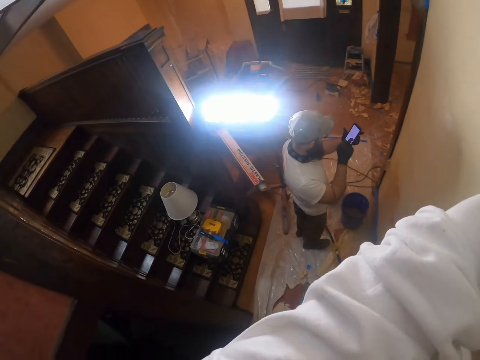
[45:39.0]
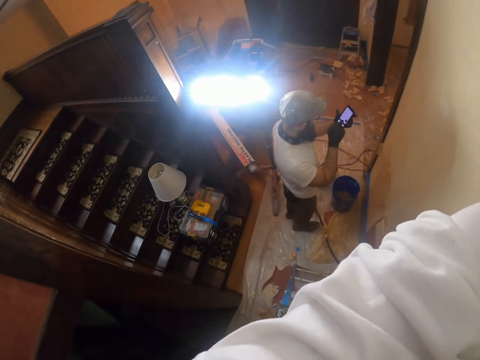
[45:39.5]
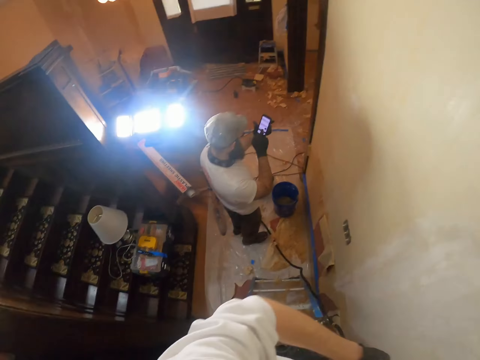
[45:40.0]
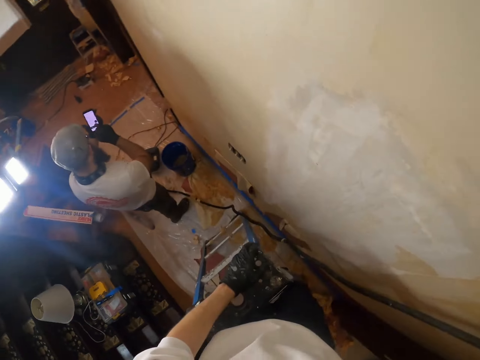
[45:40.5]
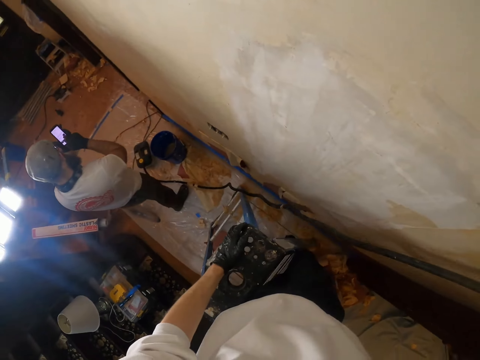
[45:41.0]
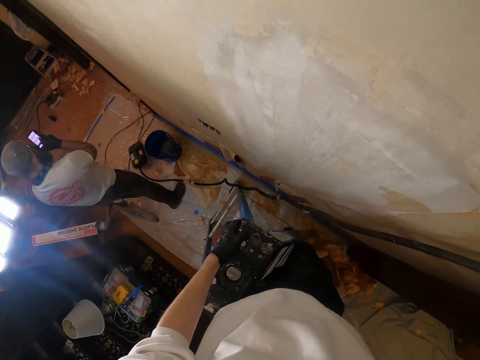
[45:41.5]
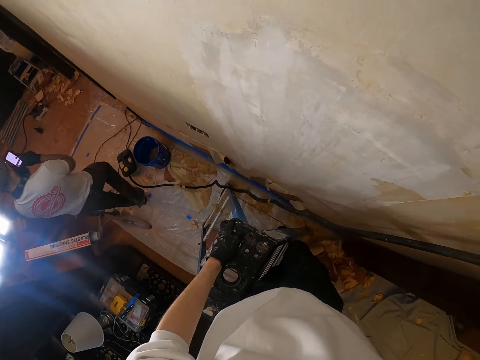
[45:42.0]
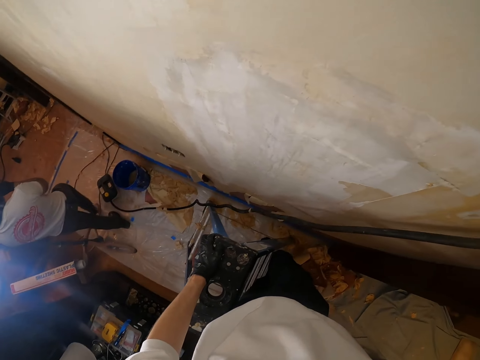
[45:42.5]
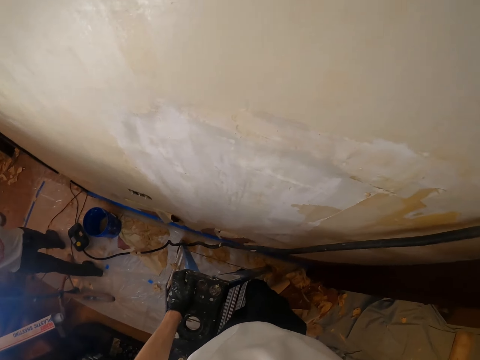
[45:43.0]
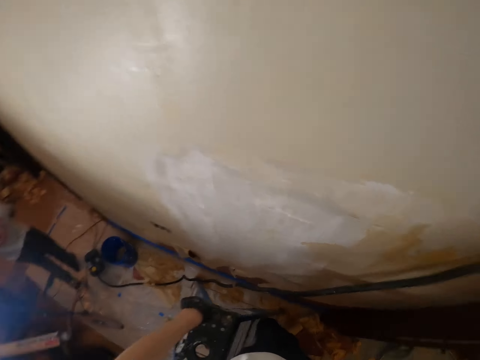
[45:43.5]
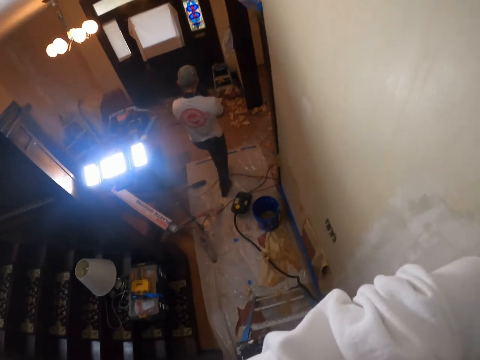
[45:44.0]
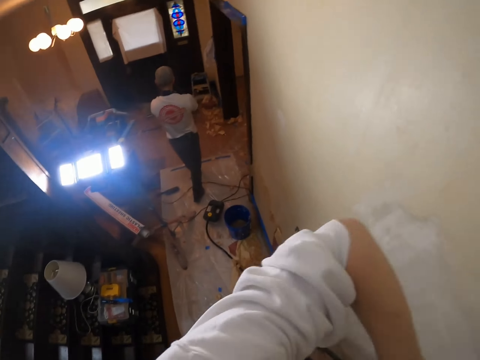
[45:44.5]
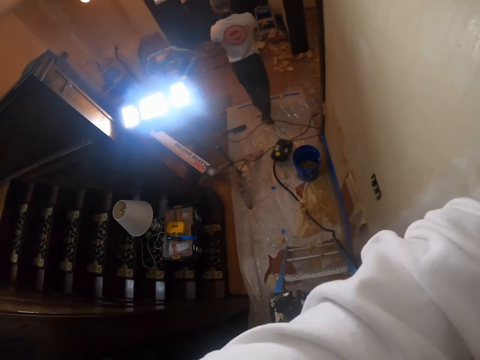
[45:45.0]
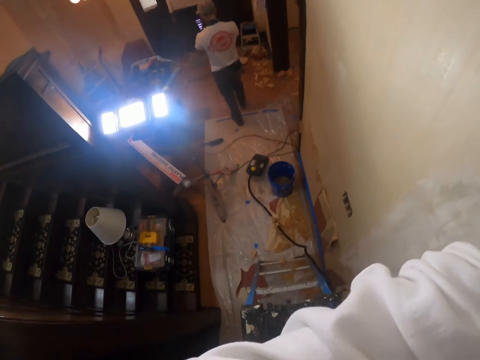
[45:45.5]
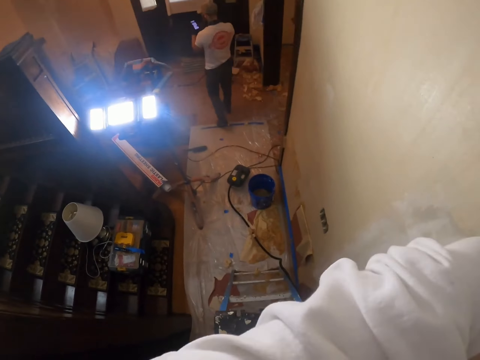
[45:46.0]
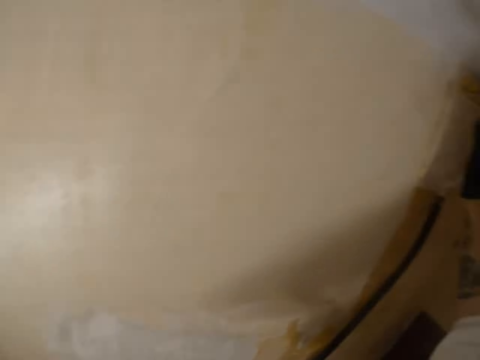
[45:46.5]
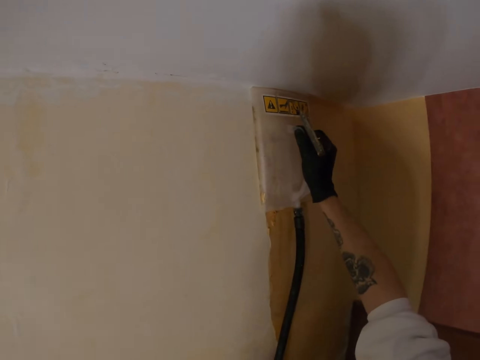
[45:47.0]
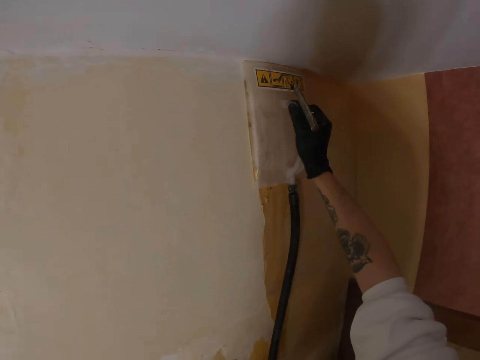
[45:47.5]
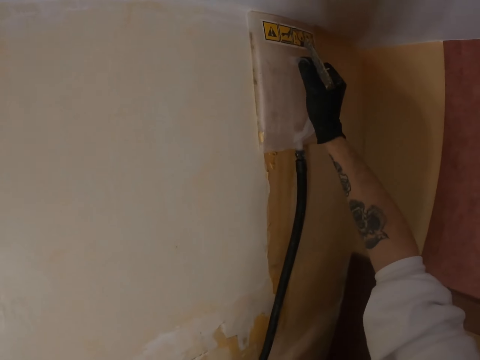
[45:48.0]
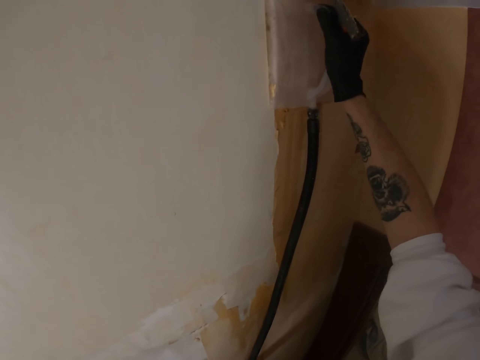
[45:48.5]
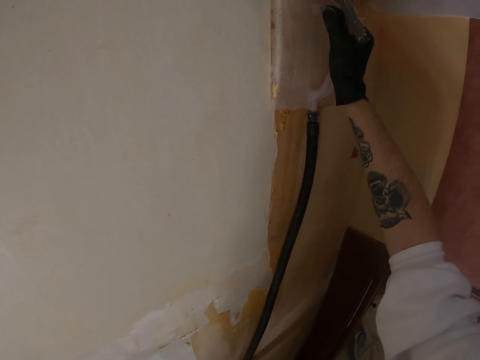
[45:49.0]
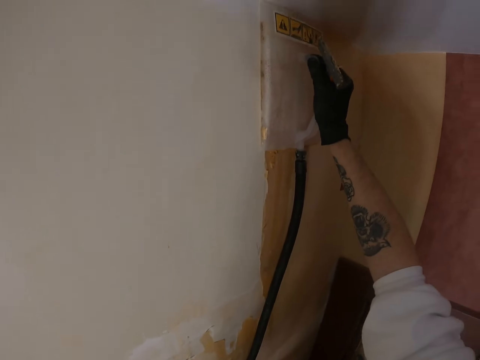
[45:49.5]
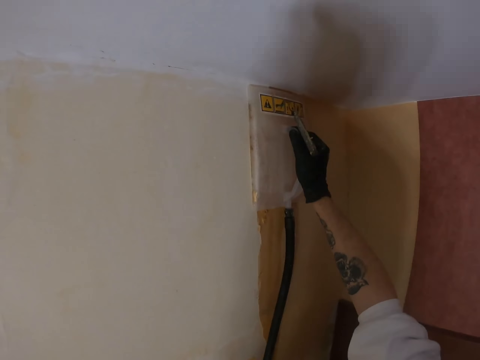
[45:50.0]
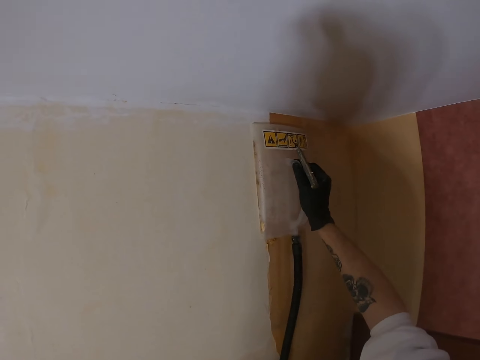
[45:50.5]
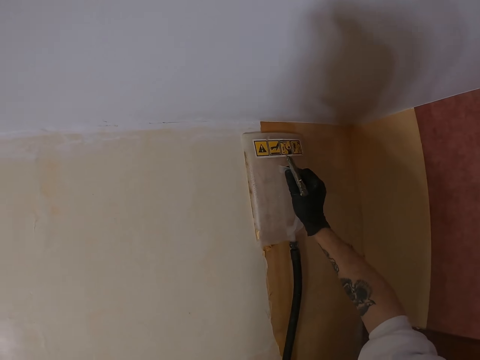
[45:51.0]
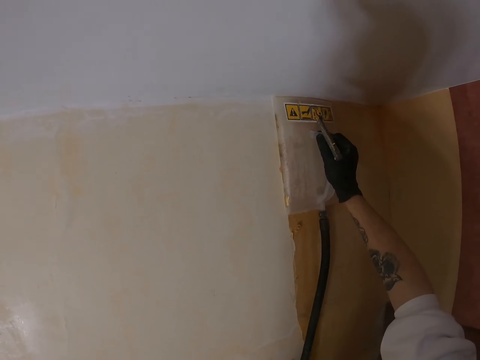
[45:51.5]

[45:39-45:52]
The camera wearer holds the ladder. He operates the wallpaper steamer. He does something with his hand. He looks around. He places the steamer on the wall. He softens the glue with the wallpaper steamer.

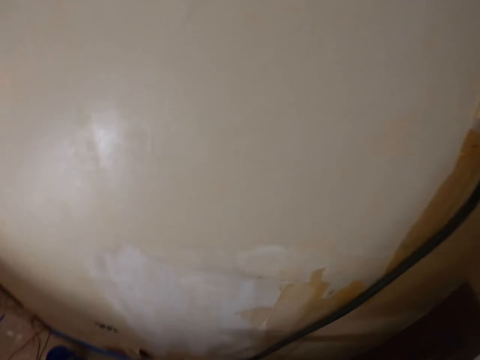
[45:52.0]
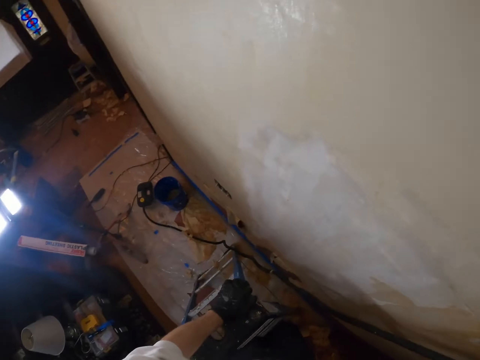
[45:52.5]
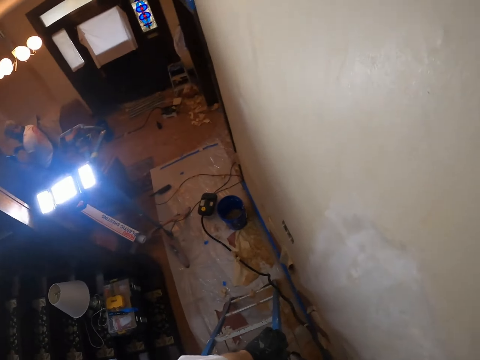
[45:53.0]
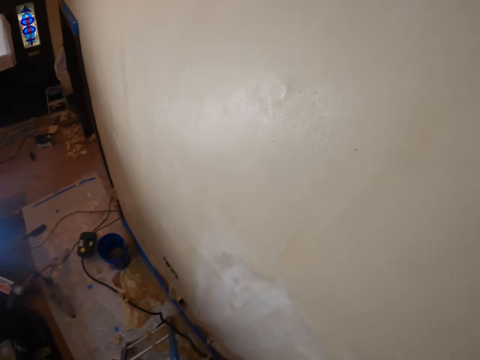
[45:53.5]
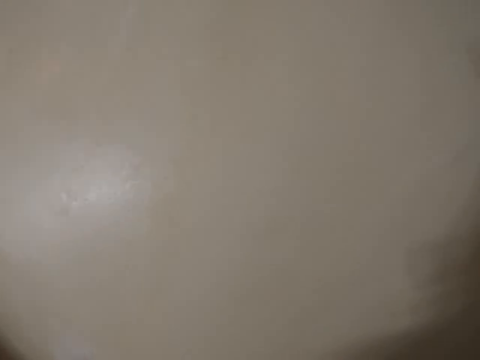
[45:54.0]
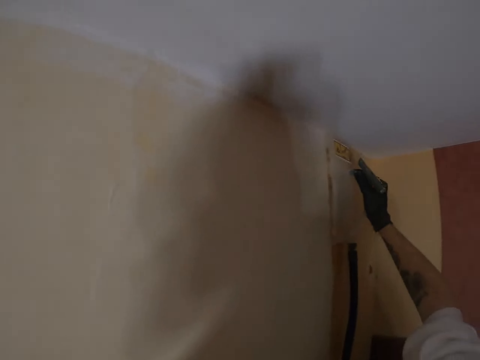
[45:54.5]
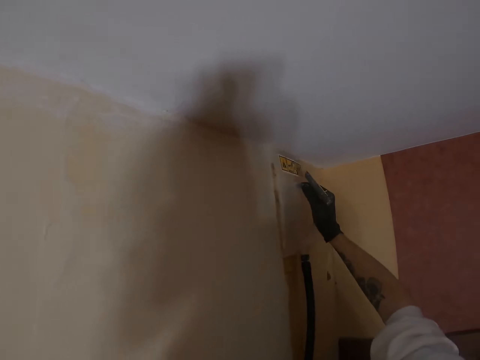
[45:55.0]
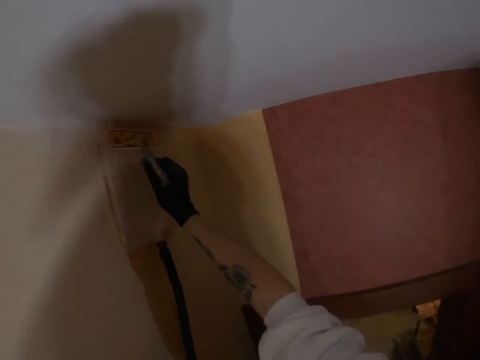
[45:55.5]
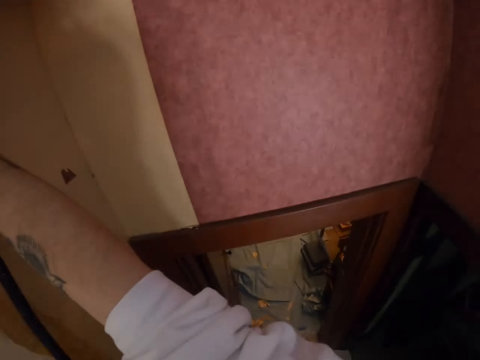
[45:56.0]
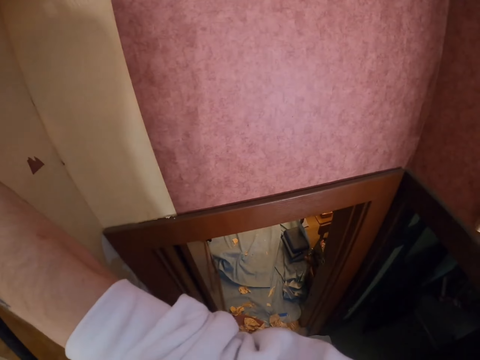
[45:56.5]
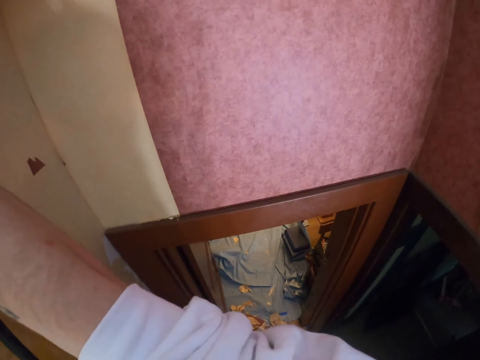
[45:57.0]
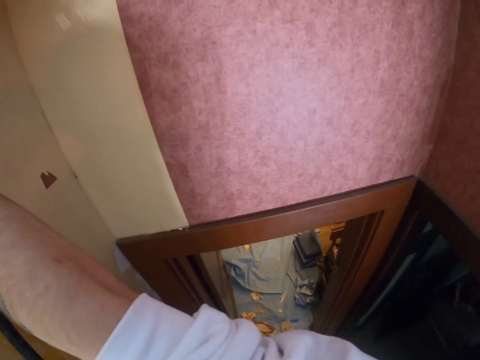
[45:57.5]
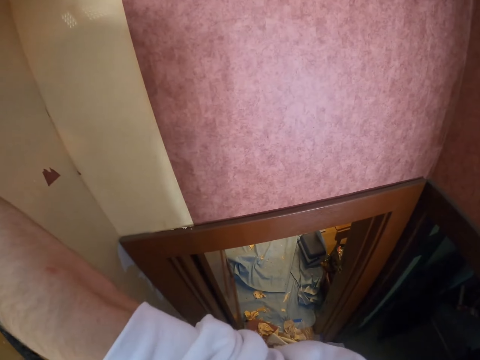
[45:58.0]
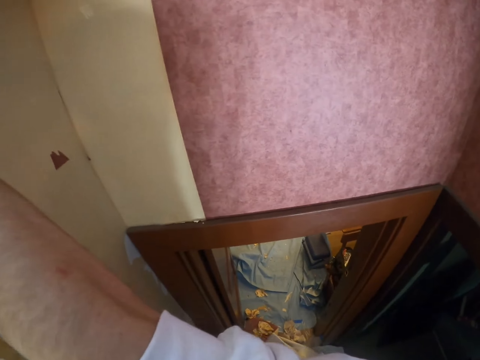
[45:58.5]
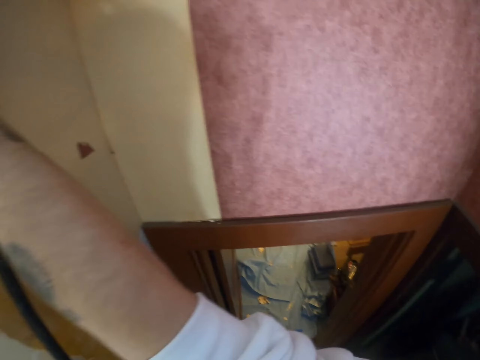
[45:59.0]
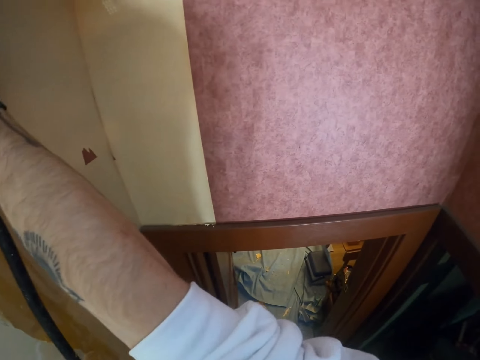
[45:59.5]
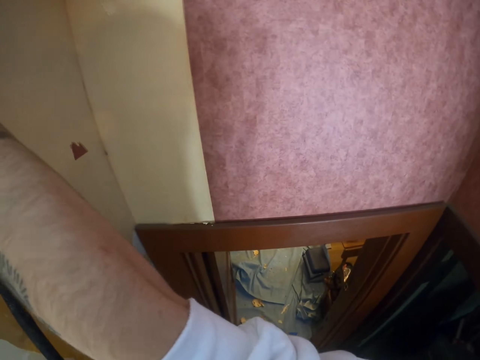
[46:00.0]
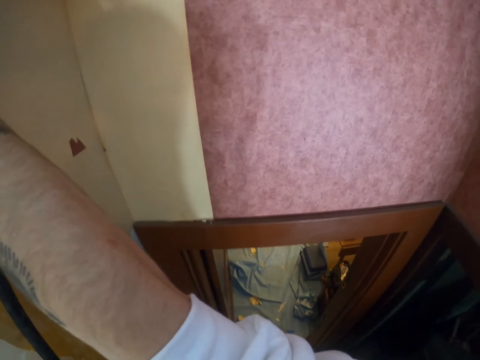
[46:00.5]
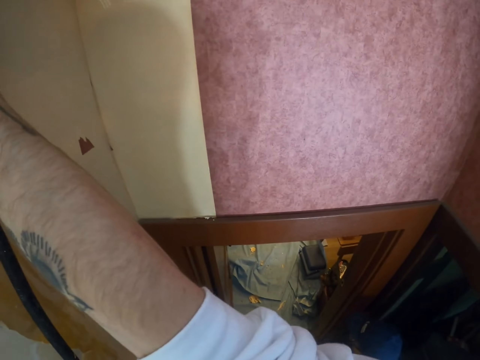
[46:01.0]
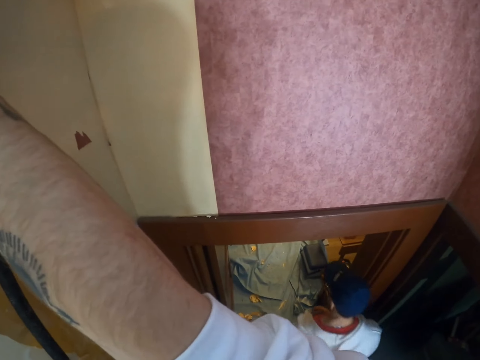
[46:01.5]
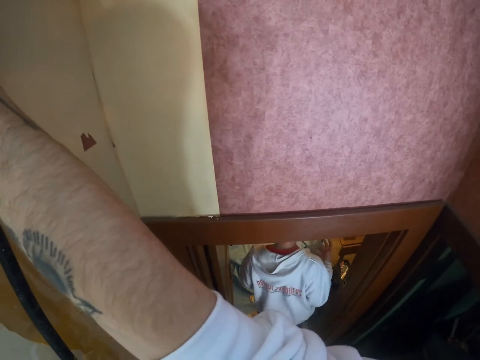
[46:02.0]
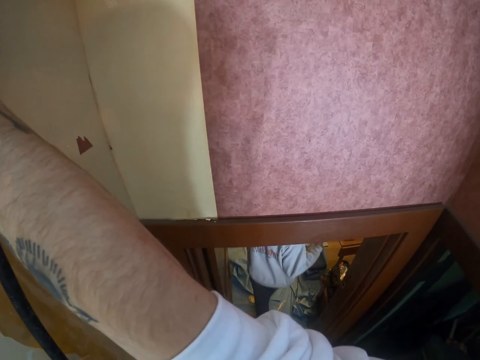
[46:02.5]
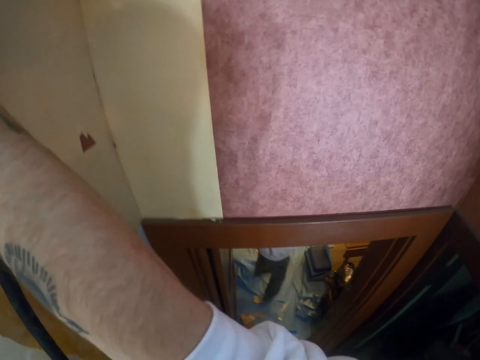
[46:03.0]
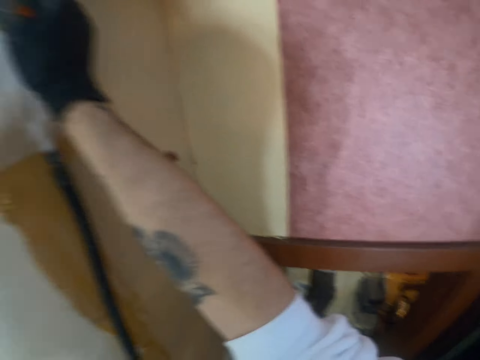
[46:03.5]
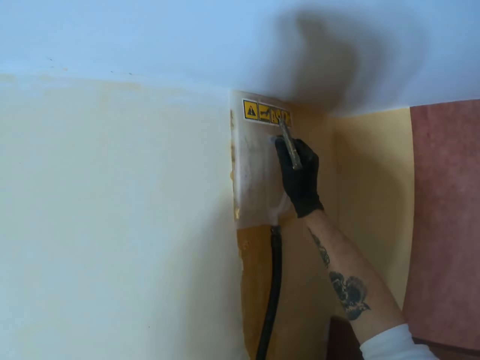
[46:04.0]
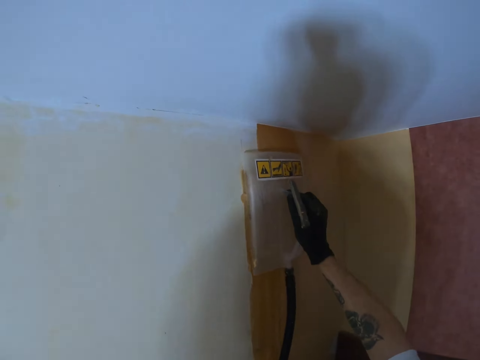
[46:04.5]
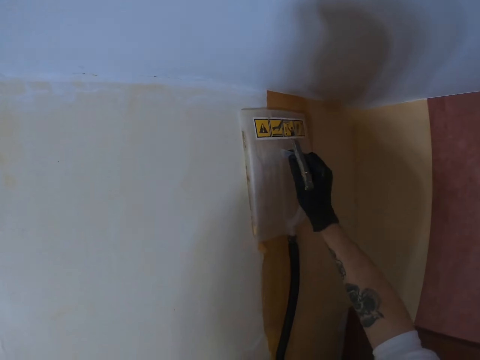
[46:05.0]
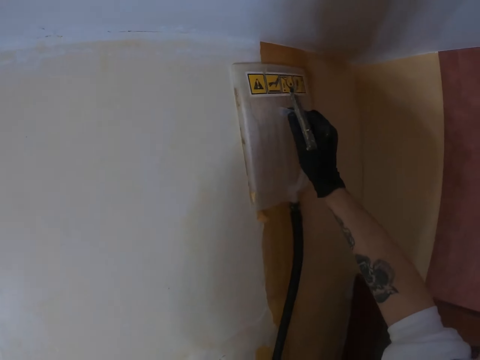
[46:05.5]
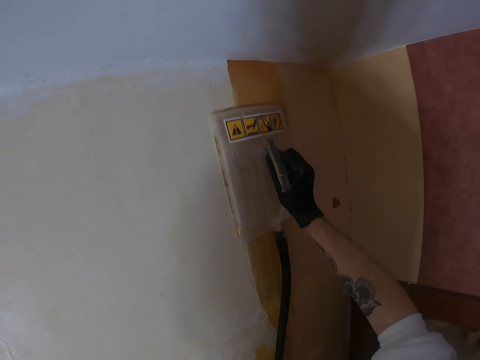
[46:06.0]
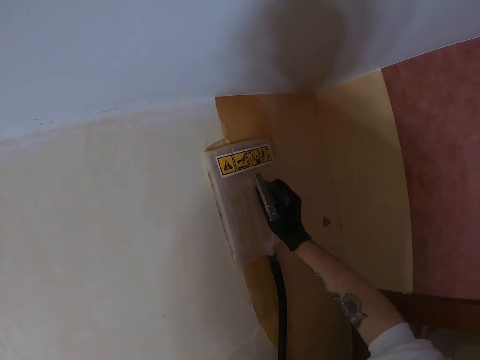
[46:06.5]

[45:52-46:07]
The camera wearer looks around. They look around with a putty knife. They soften the glue with the wallpaper steamer. They move the steamer in a wall.
